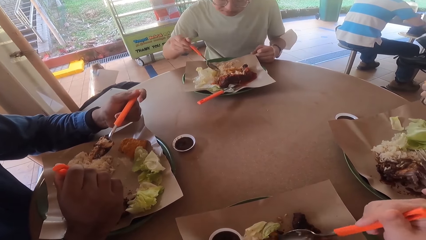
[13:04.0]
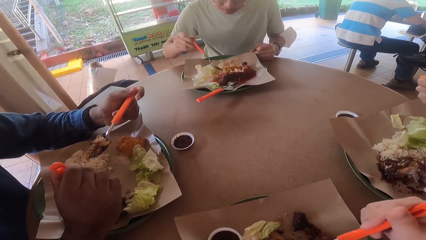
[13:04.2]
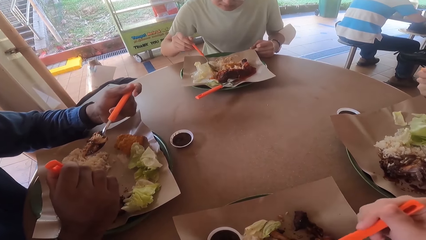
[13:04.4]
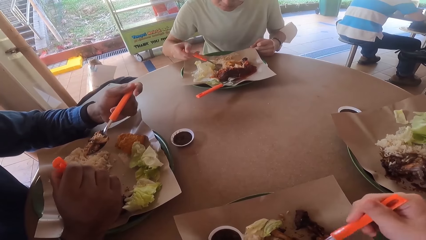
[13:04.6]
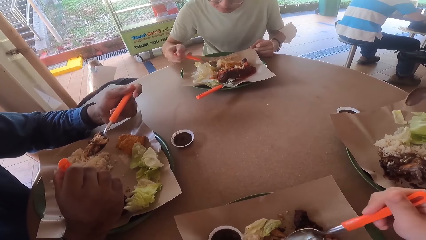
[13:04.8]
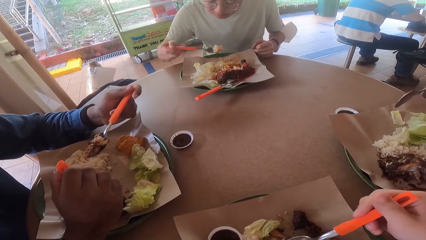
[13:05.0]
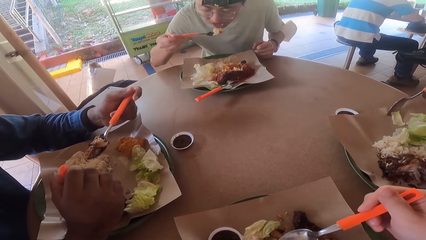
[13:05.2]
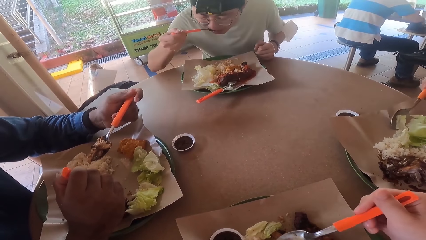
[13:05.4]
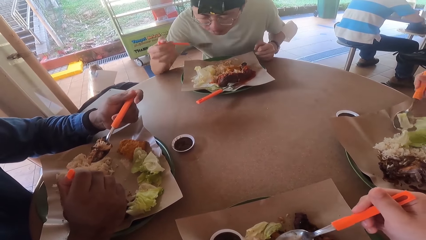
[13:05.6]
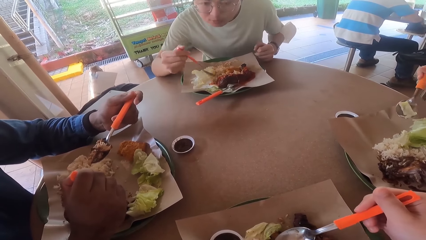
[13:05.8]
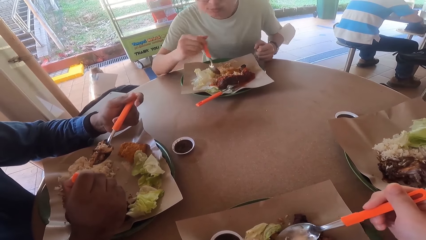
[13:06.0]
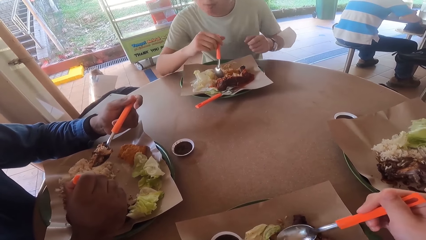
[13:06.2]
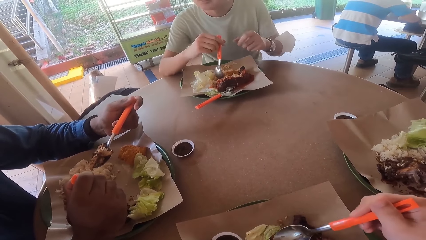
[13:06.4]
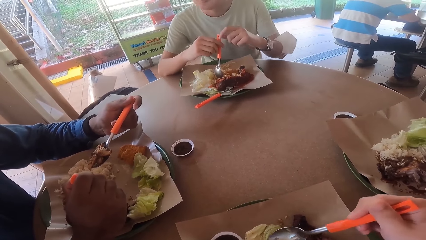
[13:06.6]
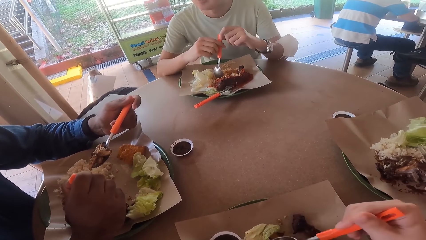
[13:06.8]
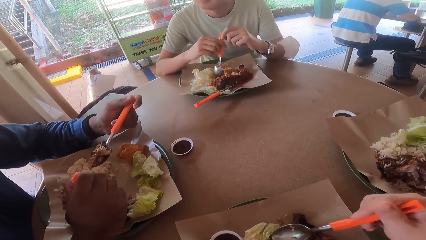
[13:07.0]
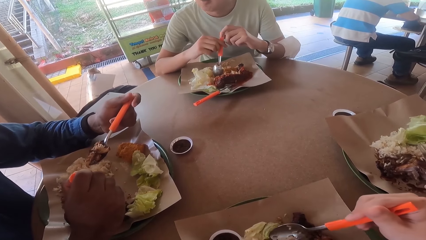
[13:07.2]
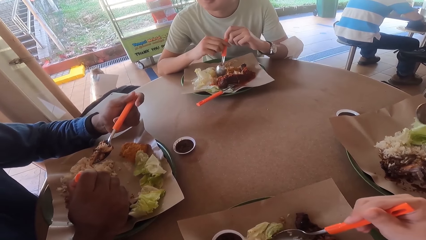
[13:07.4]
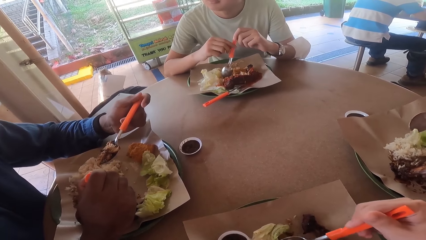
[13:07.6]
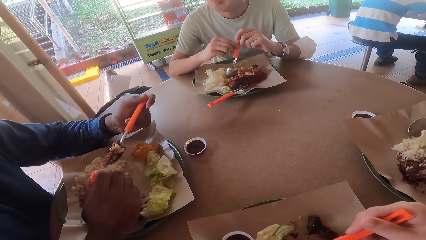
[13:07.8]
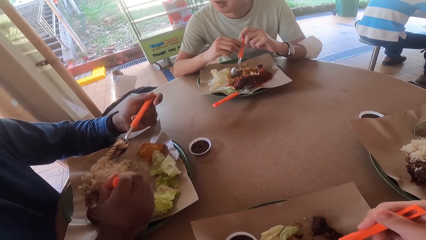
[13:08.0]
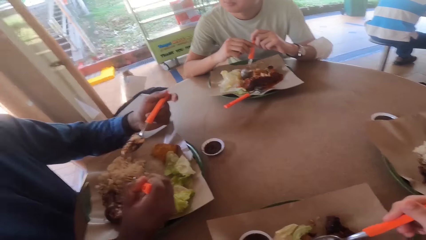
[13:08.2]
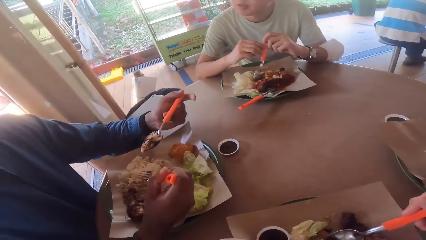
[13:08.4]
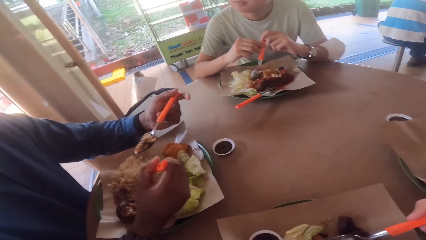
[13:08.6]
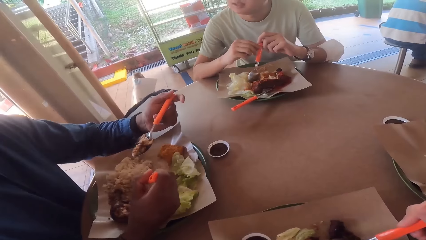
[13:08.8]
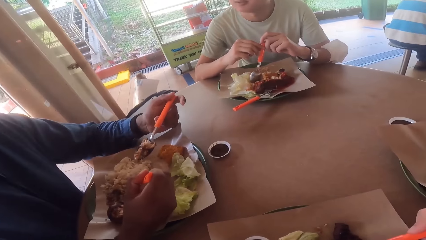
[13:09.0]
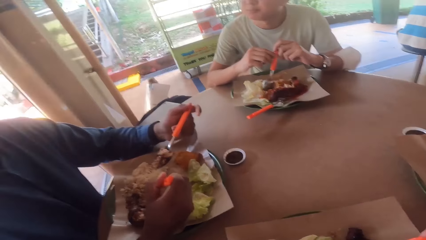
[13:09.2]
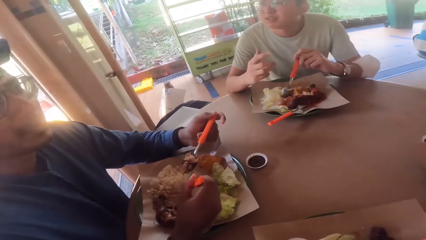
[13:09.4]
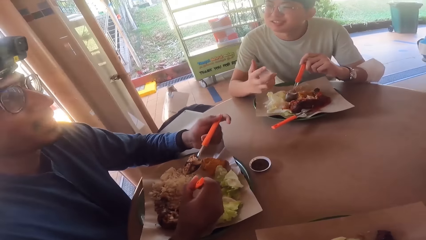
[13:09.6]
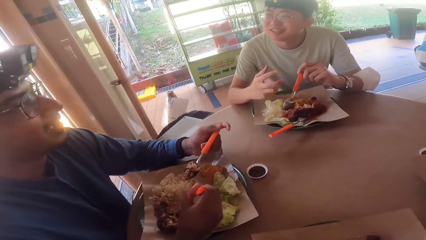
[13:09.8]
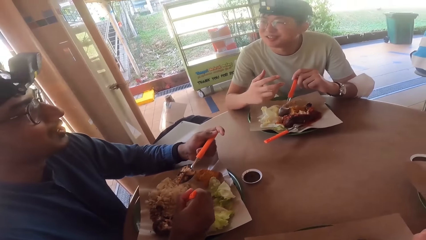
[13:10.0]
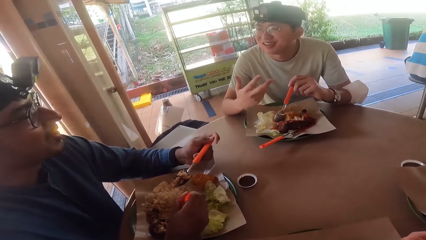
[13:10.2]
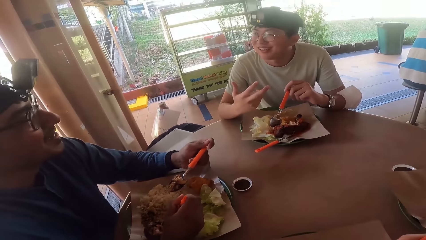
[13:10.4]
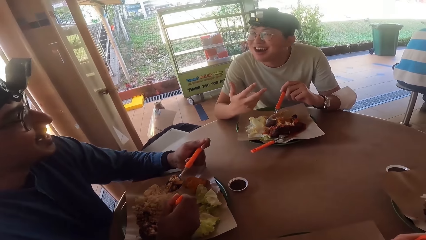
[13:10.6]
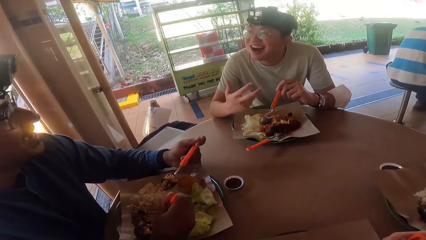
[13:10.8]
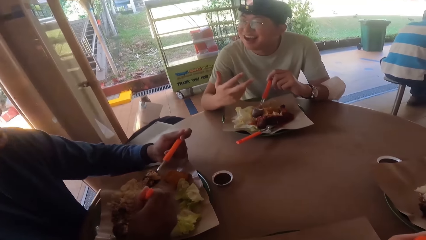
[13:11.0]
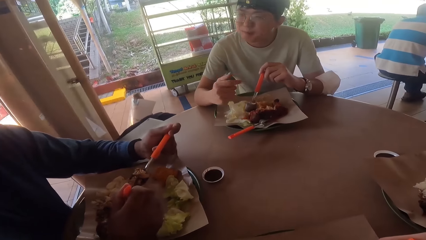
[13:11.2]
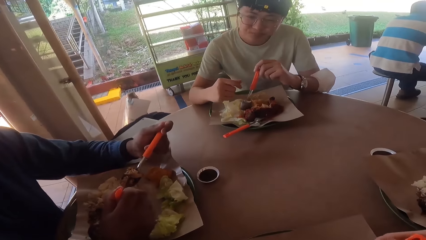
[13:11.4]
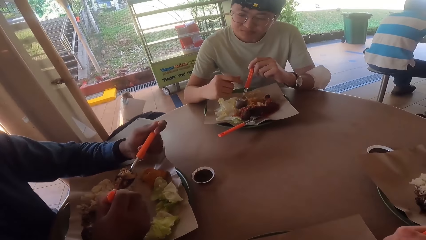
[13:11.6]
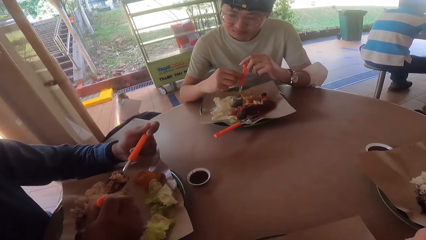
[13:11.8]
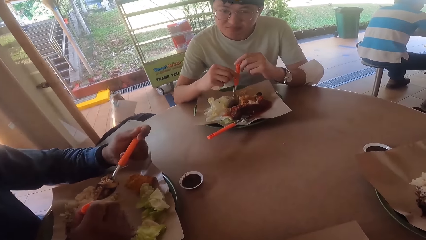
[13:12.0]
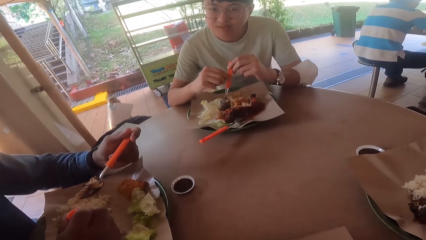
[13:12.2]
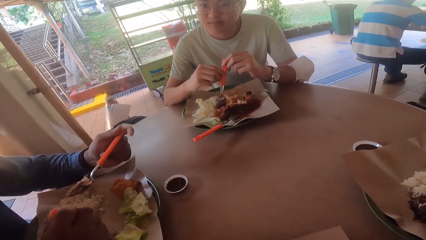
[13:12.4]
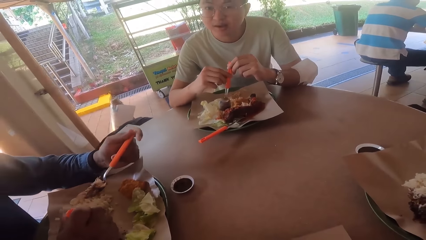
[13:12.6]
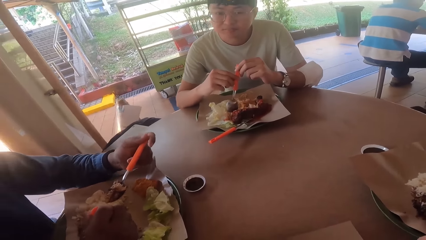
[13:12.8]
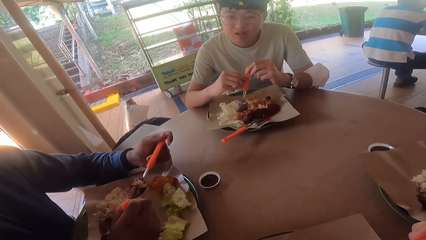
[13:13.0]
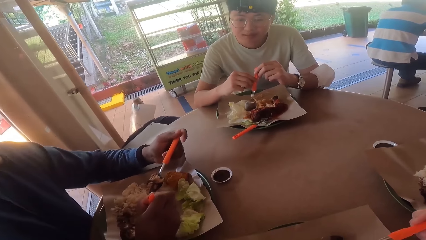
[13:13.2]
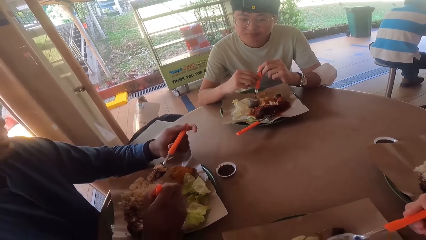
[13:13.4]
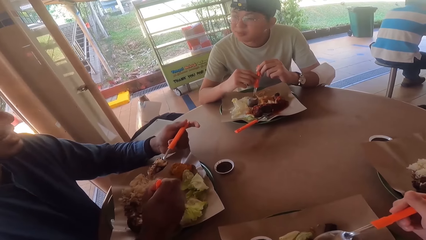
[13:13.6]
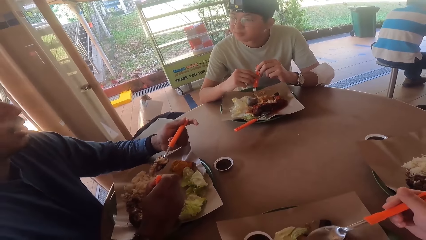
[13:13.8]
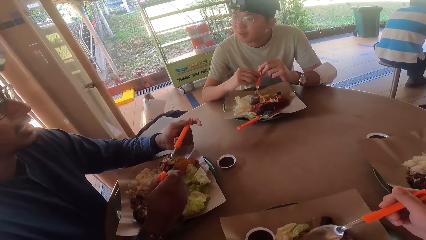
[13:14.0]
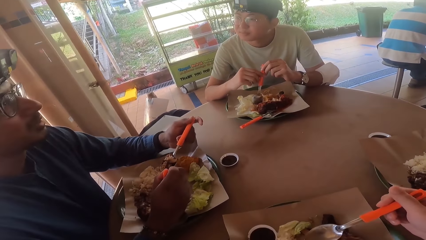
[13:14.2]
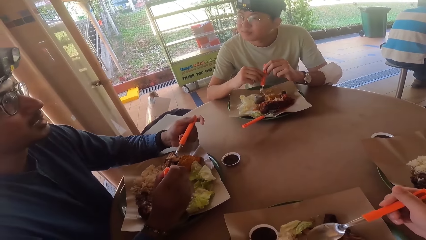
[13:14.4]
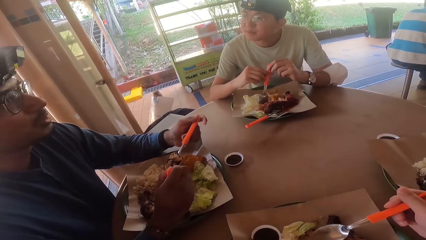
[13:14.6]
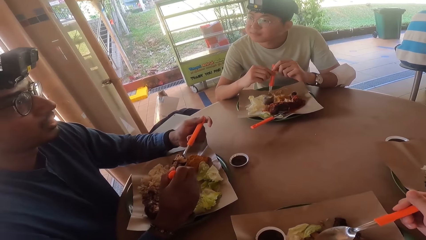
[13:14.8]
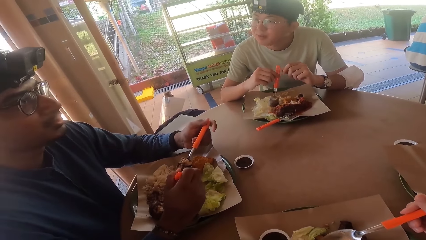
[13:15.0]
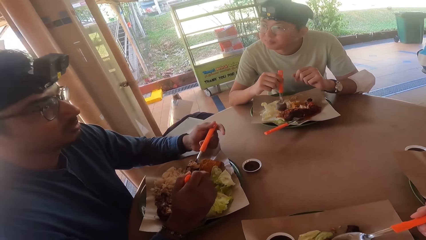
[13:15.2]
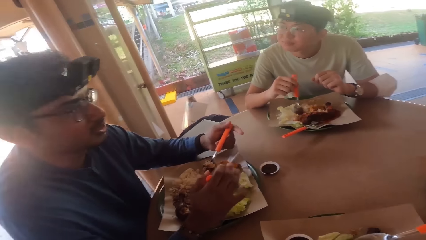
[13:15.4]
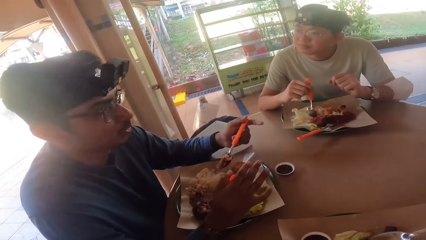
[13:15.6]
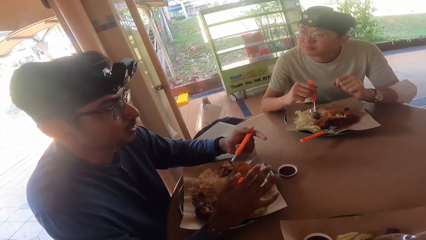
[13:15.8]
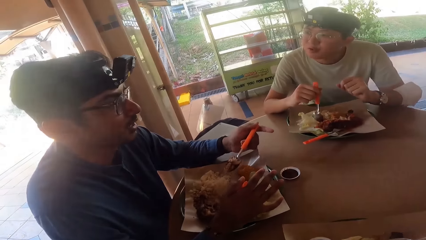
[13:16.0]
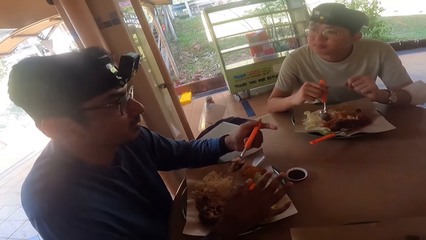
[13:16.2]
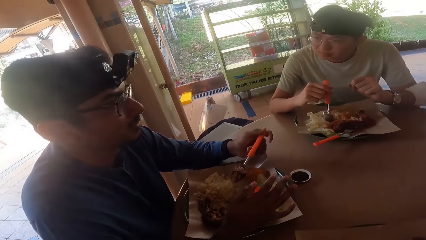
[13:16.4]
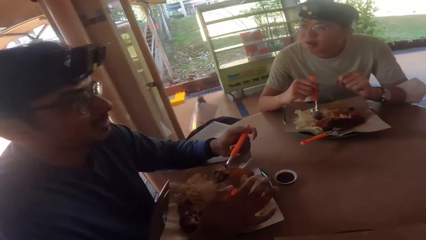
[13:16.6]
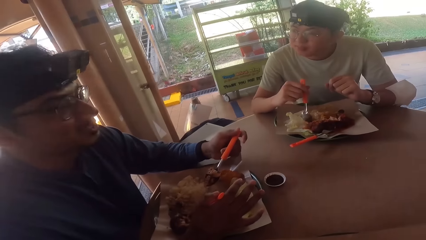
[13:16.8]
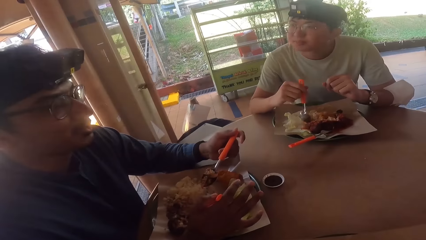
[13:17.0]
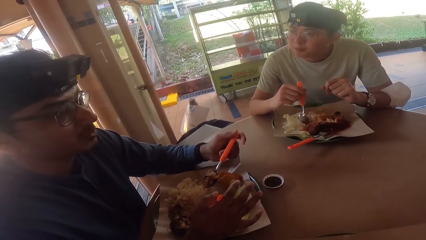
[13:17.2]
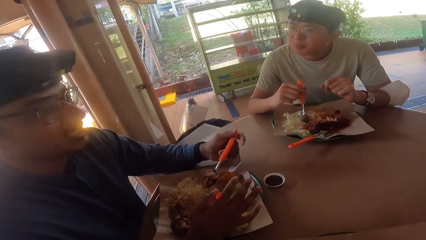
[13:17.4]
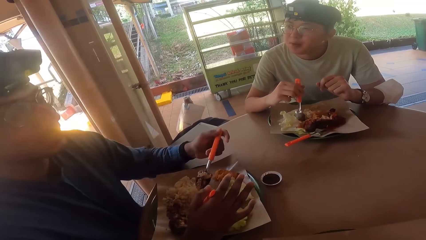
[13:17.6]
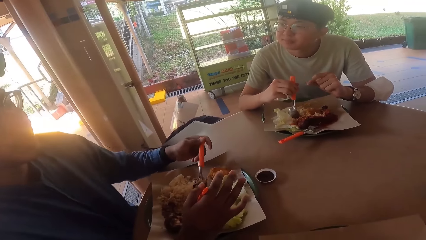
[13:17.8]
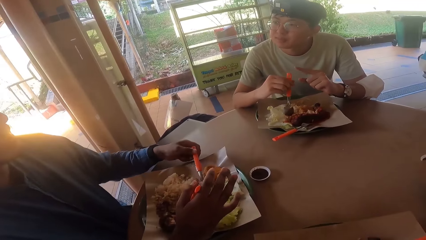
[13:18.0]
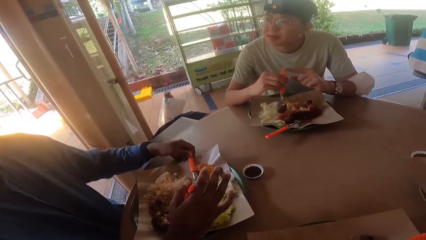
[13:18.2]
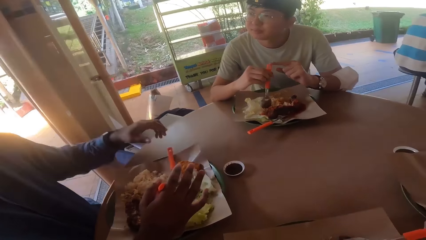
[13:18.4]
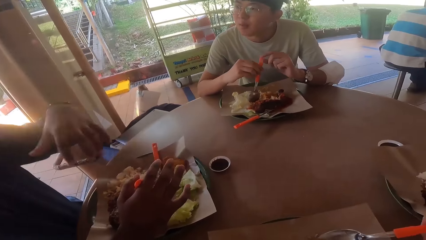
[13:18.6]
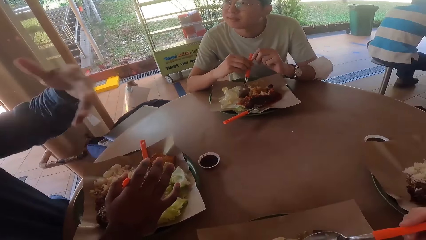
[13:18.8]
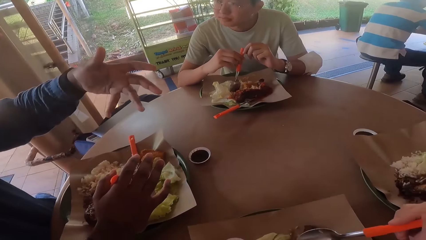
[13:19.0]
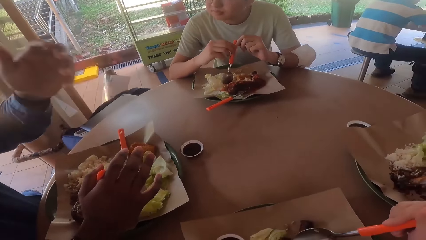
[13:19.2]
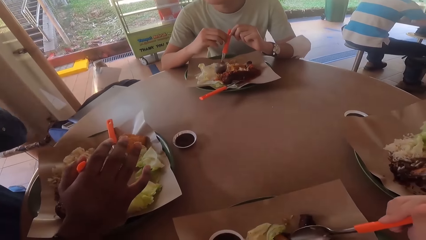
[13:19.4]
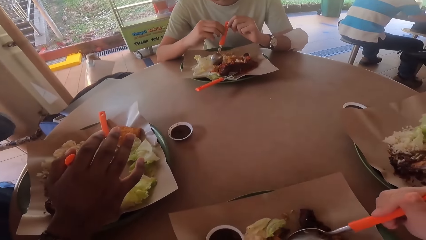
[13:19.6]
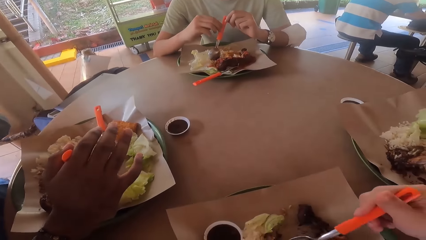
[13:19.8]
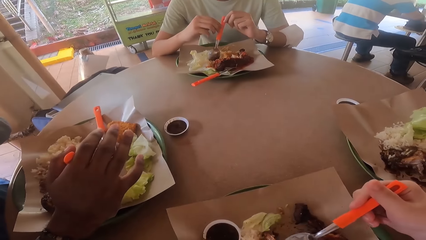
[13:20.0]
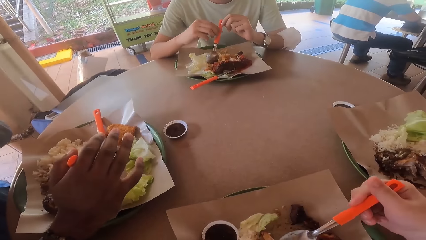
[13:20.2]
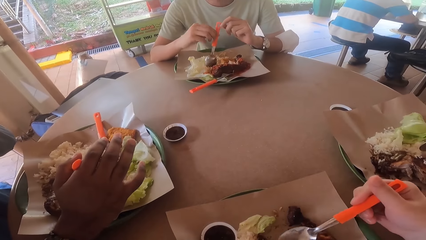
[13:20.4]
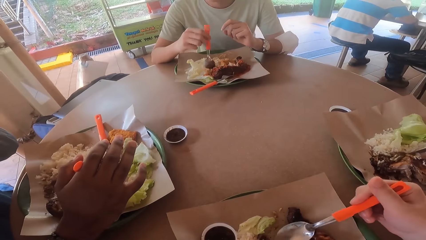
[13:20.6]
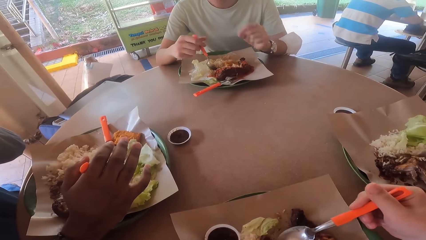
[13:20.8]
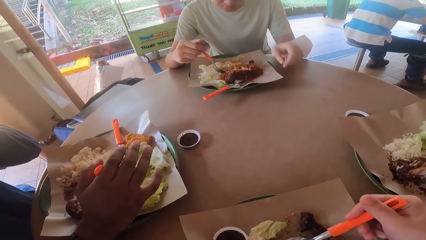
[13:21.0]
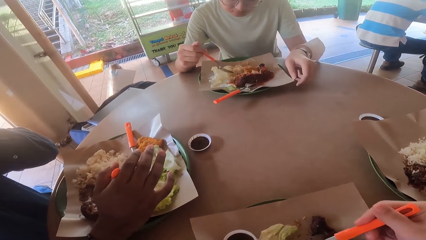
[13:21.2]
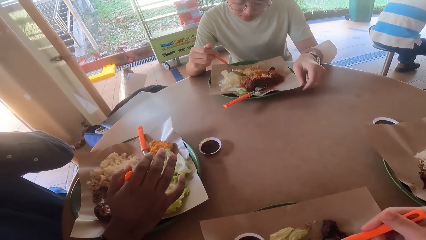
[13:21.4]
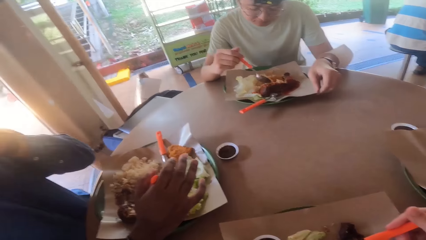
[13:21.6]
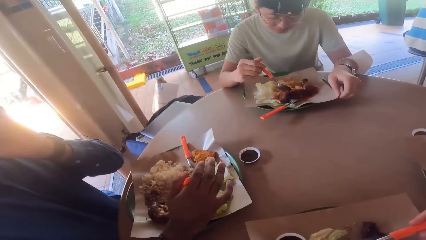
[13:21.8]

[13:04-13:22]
A man eats food from his plate. A man converses with another man. The other man makes a hand gesture.
